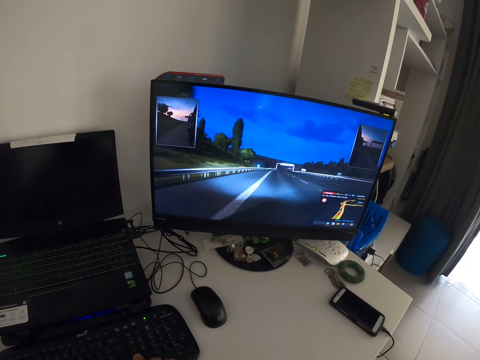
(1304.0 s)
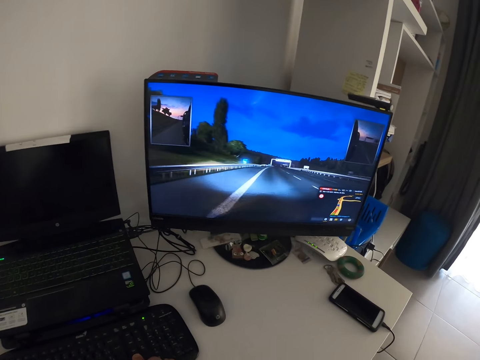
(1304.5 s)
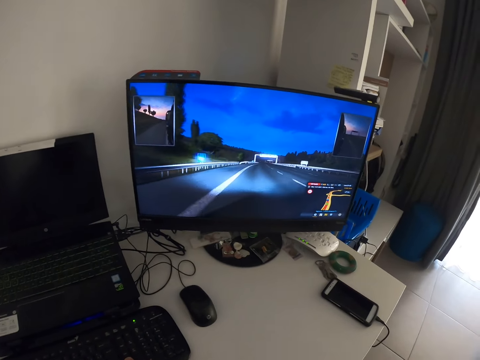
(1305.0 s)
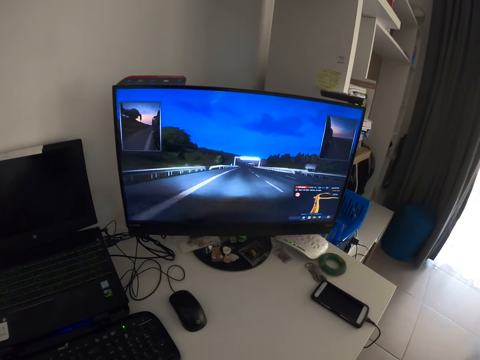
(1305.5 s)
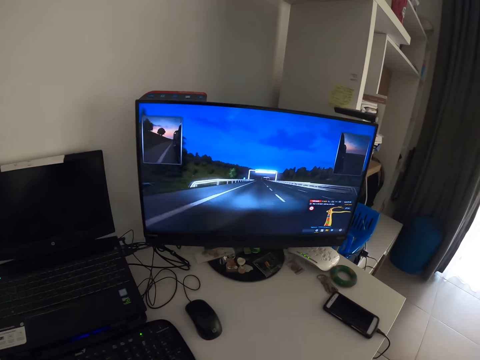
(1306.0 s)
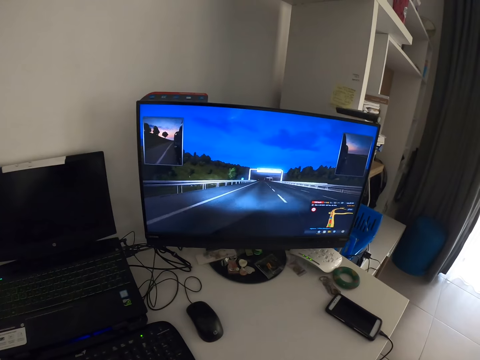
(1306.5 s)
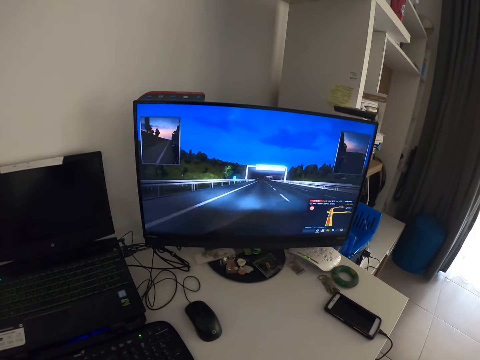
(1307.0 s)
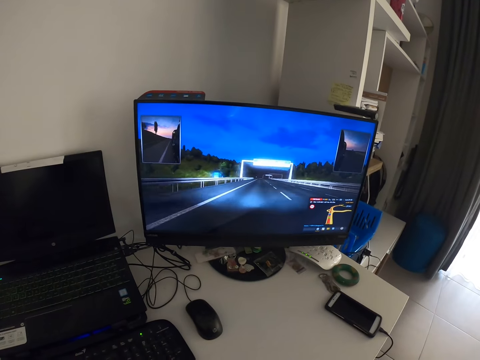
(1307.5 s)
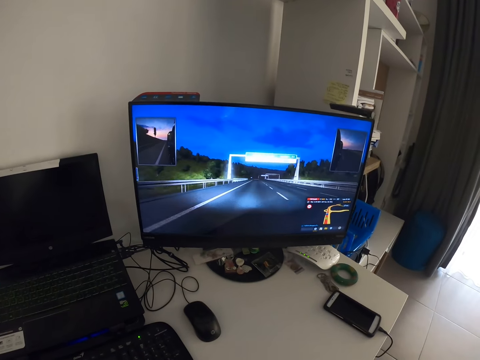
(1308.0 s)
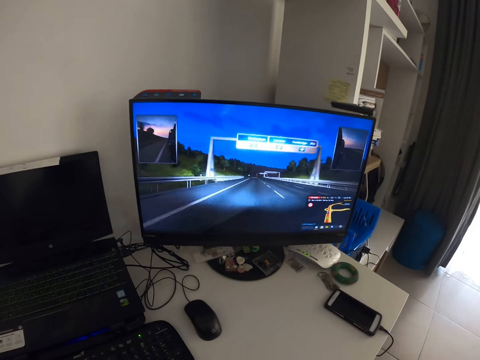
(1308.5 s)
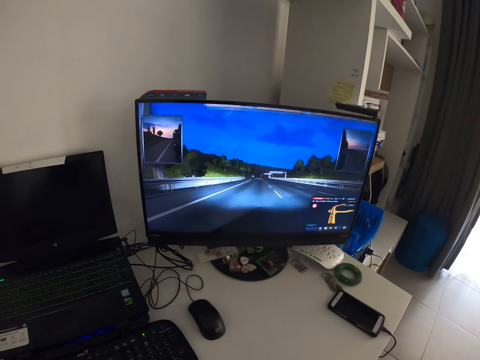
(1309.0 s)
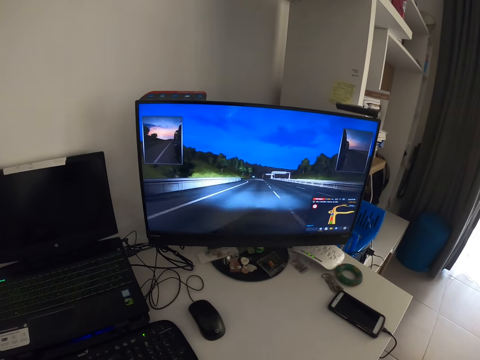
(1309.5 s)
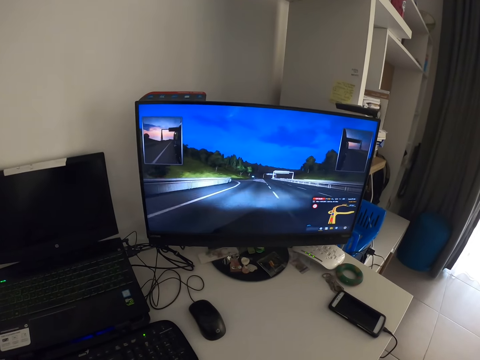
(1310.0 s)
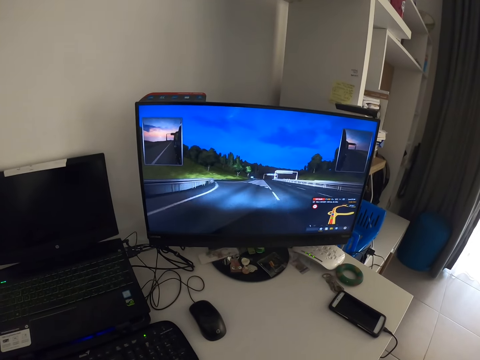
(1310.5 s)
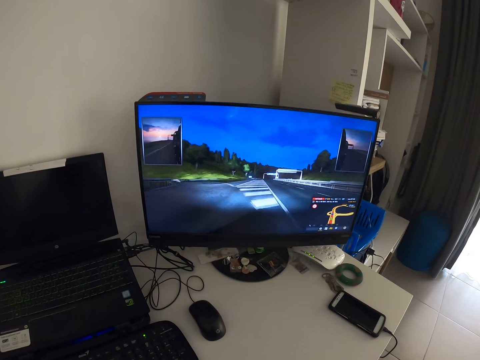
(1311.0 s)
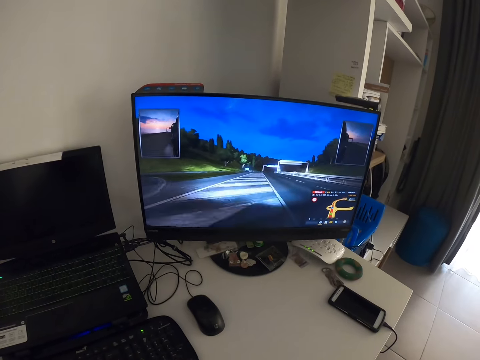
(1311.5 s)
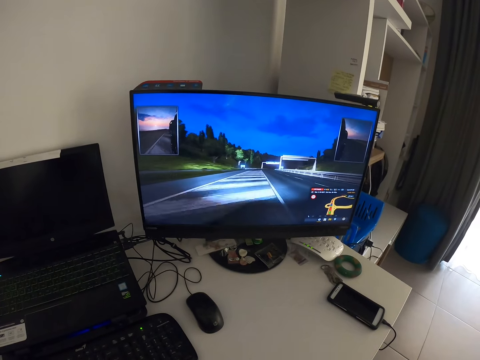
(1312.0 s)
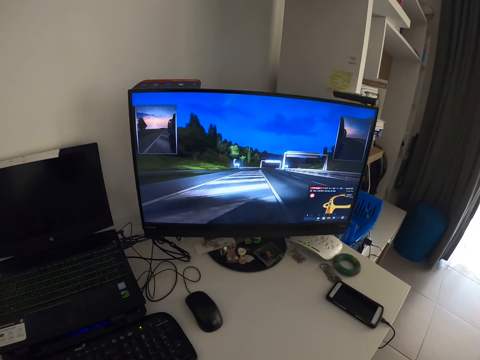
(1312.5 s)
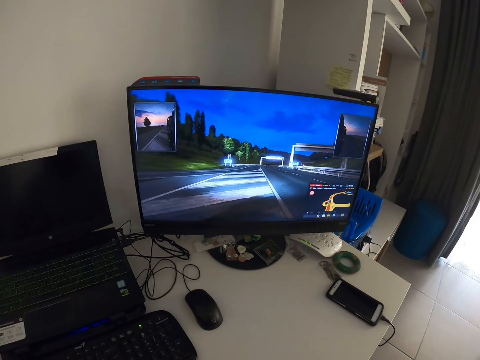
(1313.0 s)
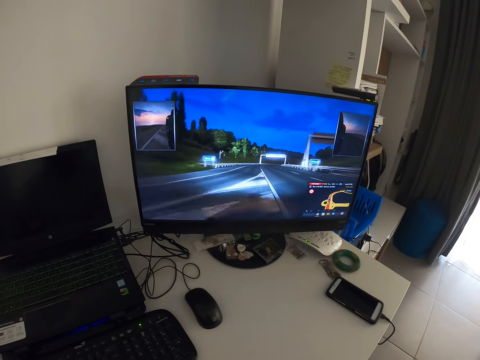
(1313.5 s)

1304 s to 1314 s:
The camera wearer plays a video game.

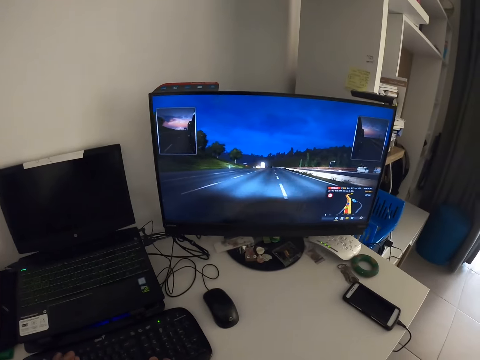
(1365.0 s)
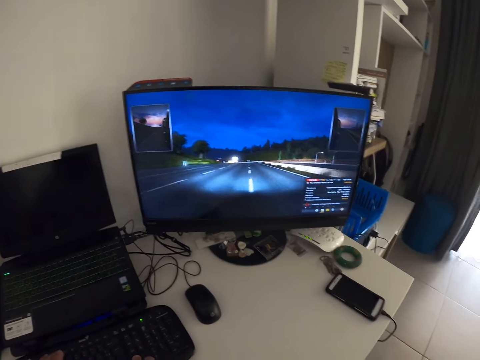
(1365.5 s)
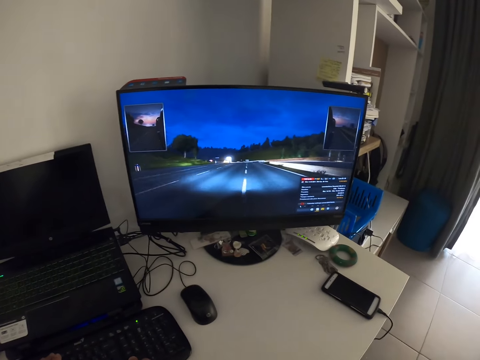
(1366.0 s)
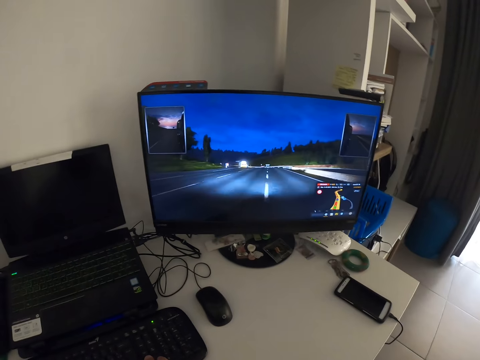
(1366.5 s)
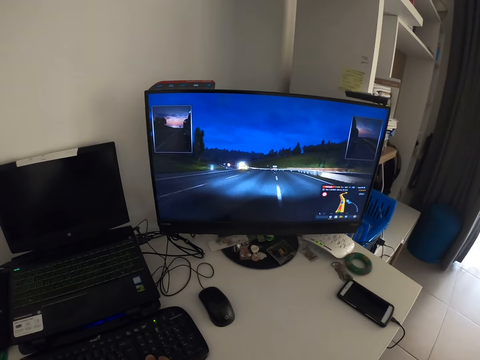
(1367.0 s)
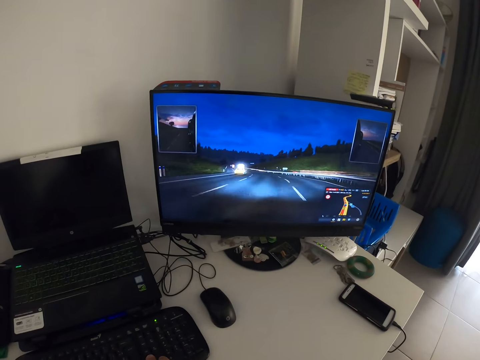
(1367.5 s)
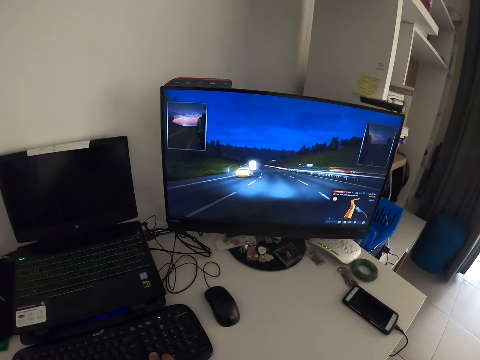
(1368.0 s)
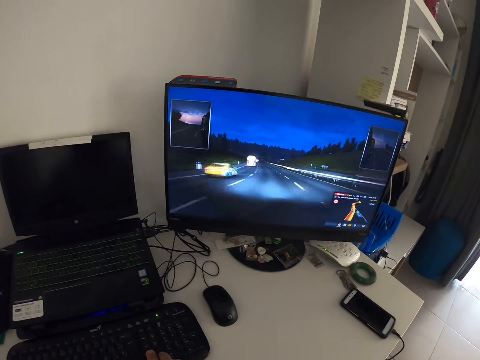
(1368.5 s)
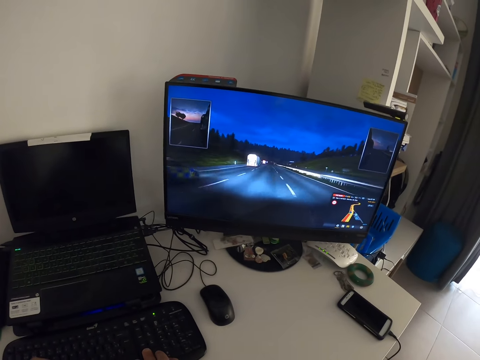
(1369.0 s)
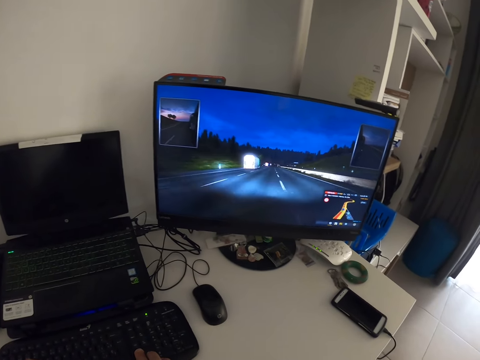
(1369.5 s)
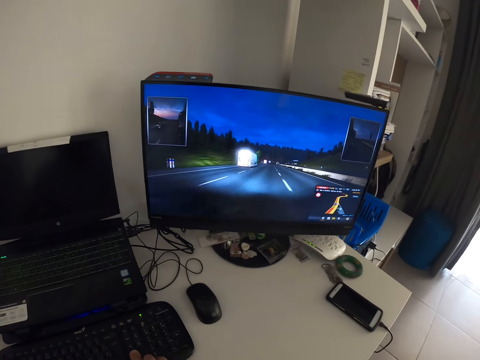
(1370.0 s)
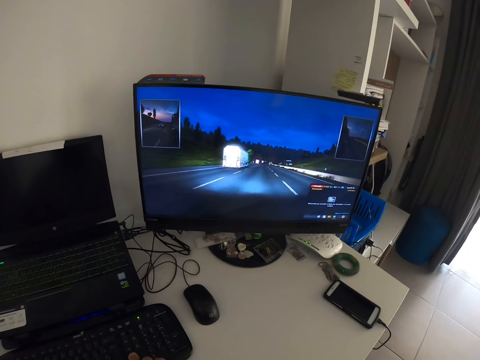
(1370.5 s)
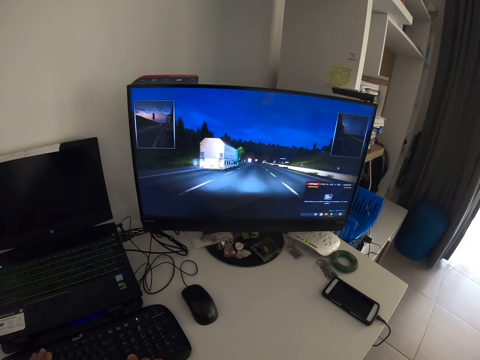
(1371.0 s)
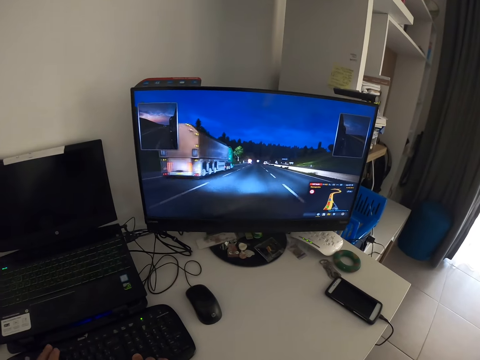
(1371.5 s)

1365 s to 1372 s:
The camera wearer looks at the screen.

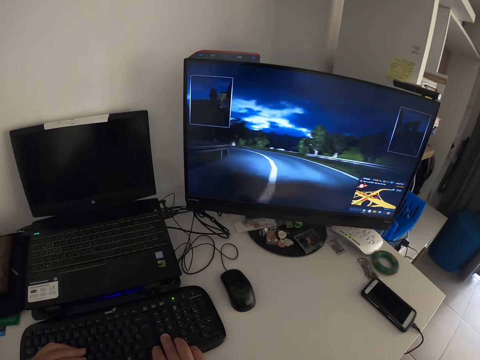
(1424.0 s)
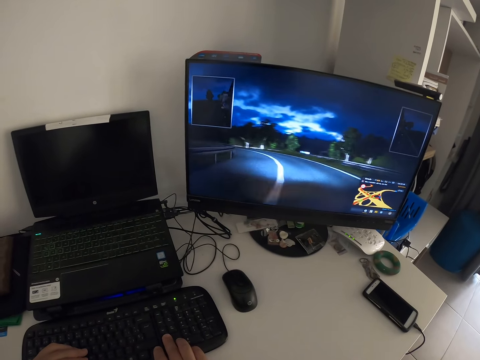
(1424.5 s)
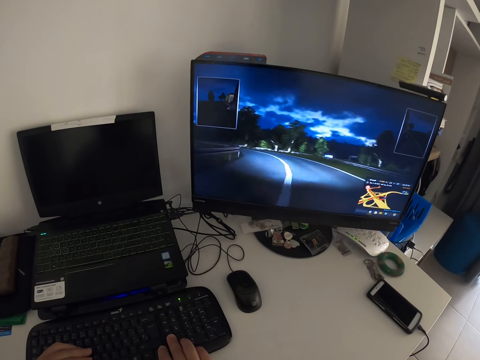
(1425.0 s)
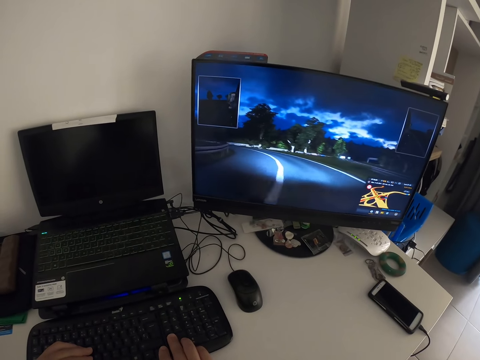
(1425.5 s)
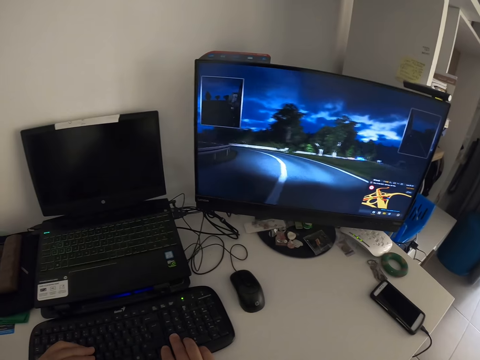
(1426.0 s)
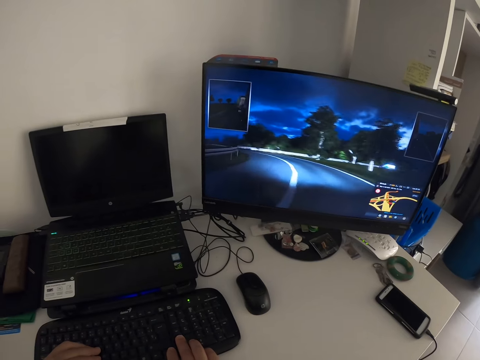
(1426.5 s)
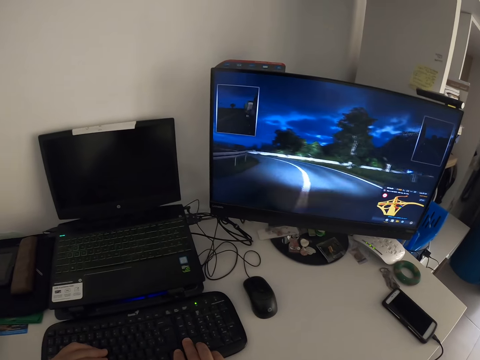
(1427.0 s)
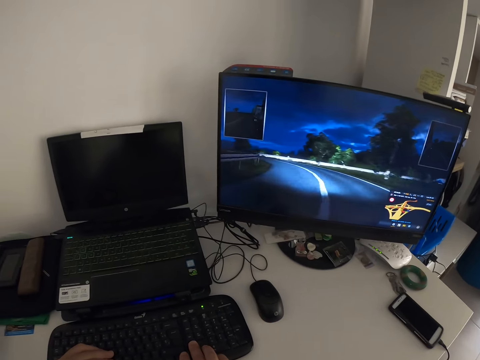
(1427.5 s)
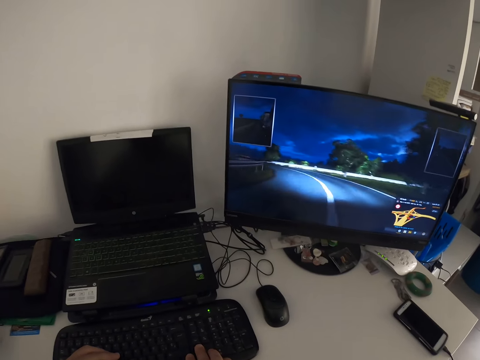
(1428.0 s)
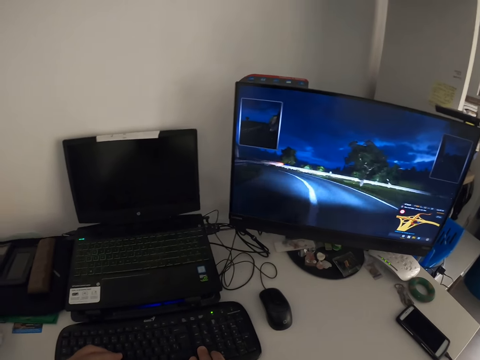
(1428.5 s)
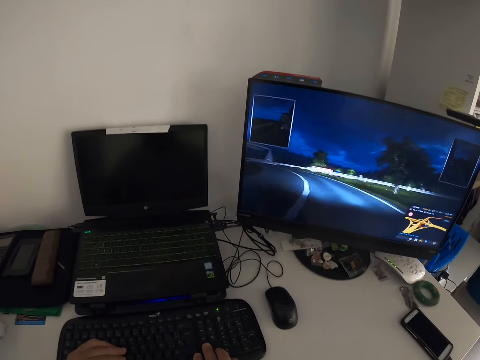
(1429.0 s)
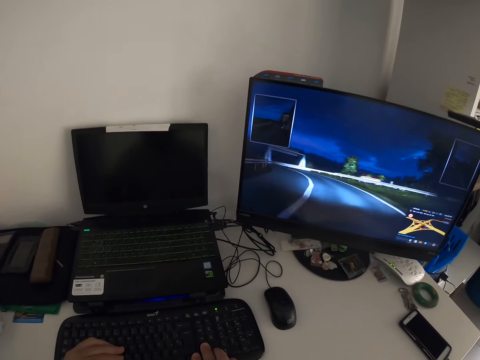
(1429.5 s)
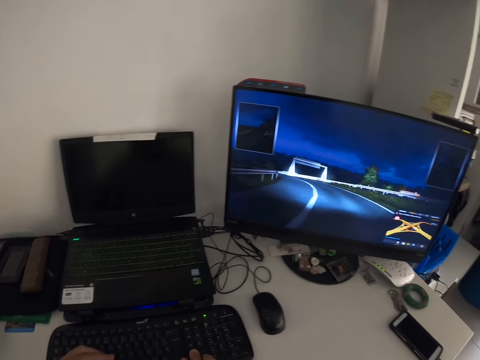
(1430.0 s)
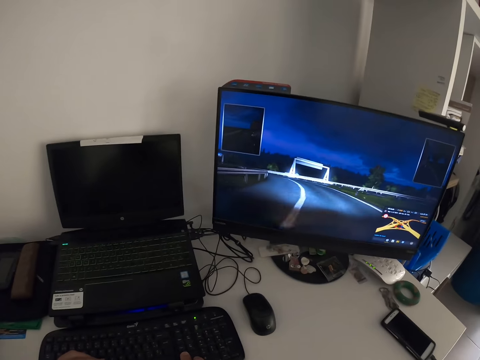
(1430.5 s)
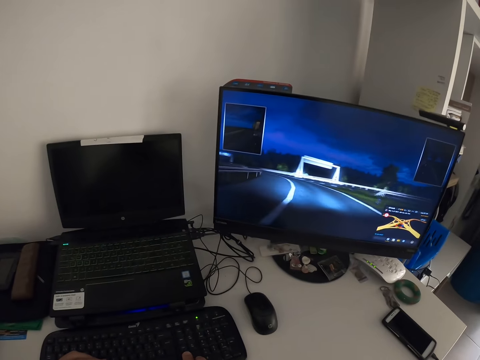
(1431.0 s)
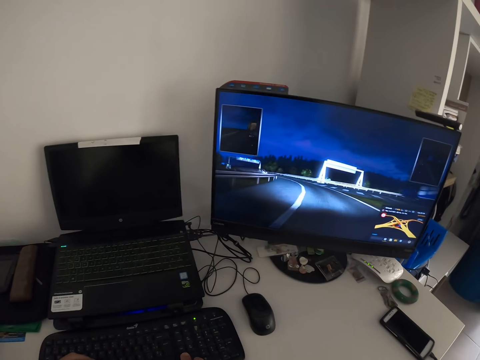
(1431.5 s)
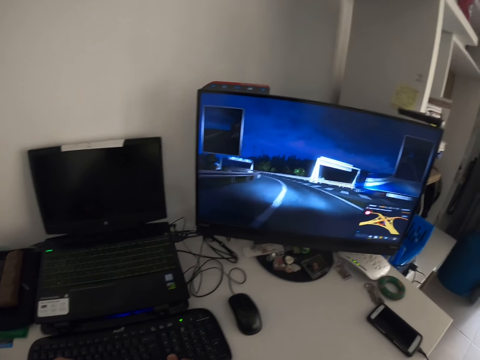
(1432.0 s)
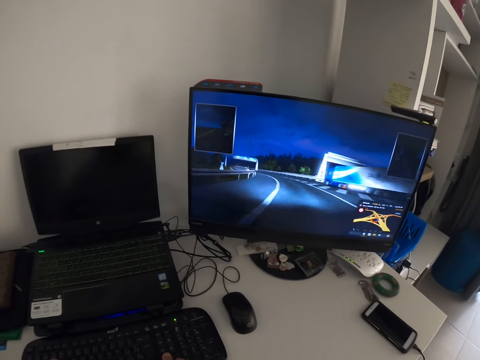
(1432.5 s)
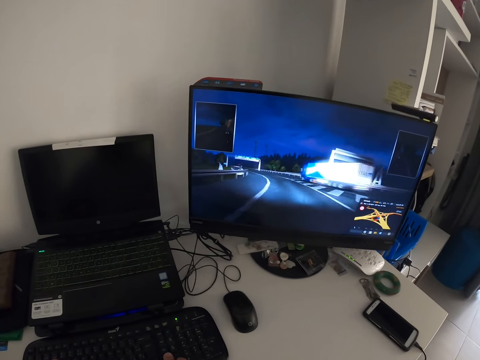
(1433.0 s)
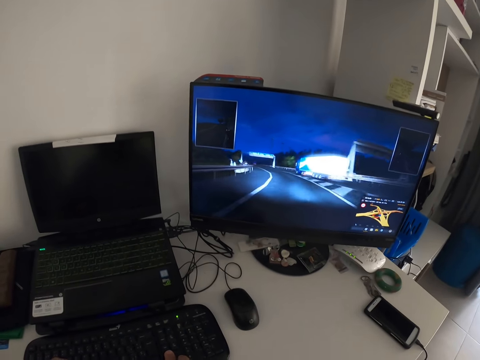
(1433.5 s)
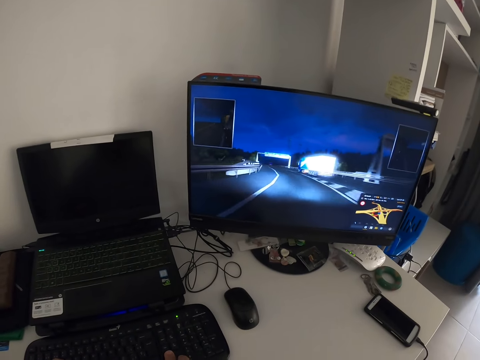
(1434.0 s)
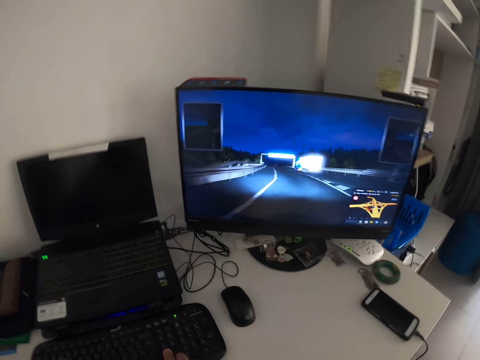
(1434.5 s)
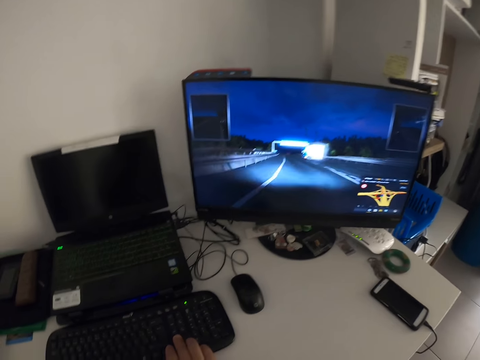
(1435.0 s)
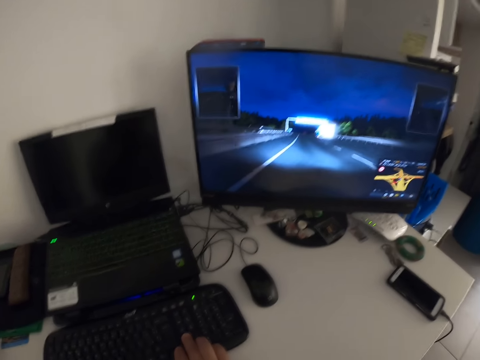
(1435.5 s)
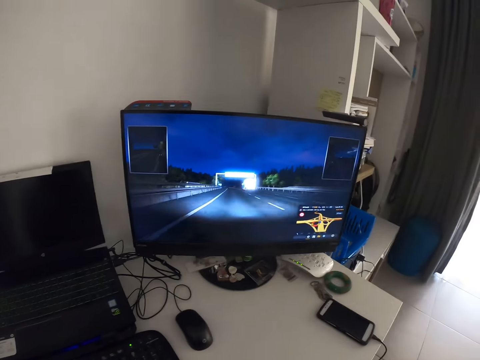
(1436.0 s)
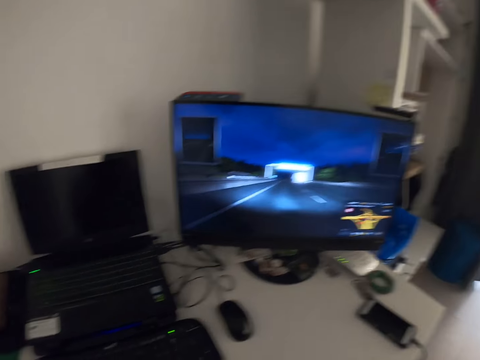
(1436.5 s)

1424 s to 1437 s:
The camera wearer types on the keyboard.
